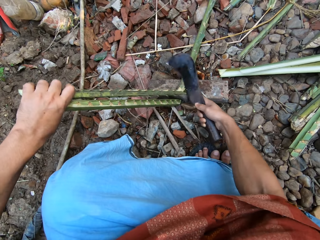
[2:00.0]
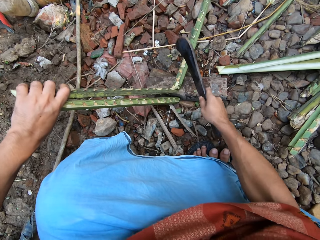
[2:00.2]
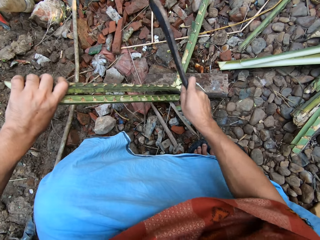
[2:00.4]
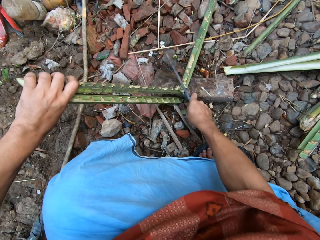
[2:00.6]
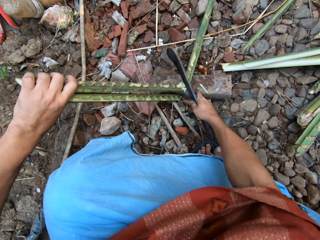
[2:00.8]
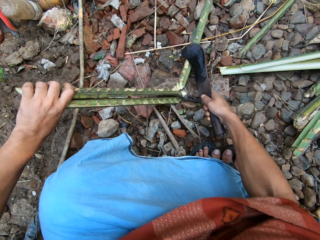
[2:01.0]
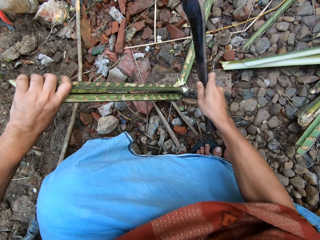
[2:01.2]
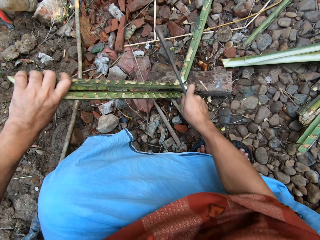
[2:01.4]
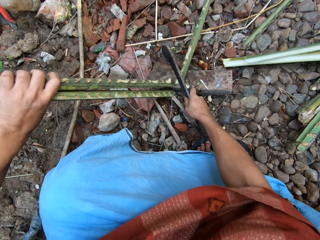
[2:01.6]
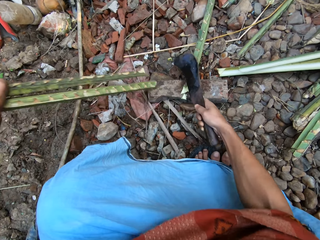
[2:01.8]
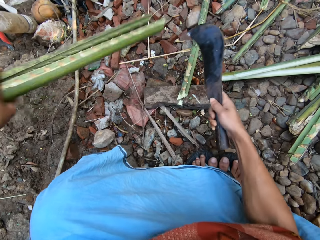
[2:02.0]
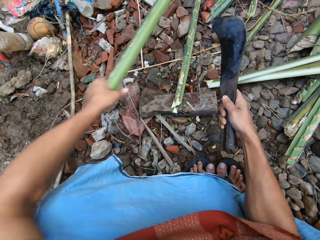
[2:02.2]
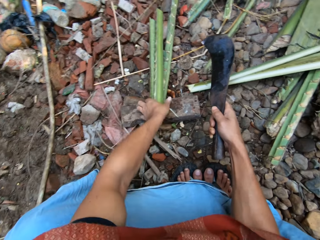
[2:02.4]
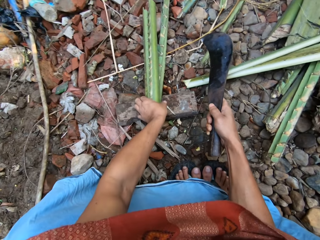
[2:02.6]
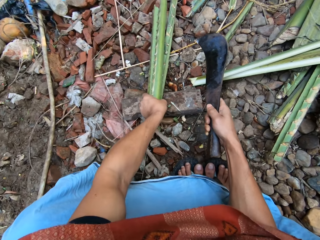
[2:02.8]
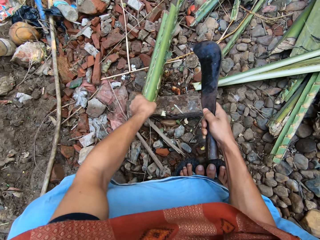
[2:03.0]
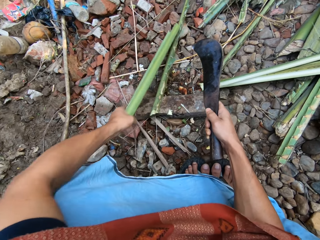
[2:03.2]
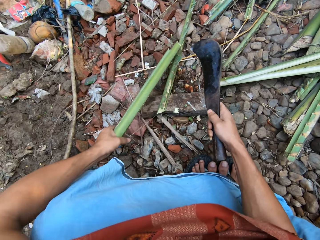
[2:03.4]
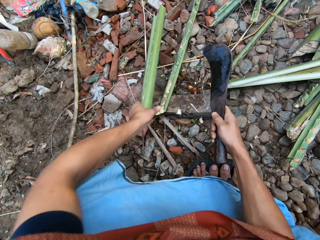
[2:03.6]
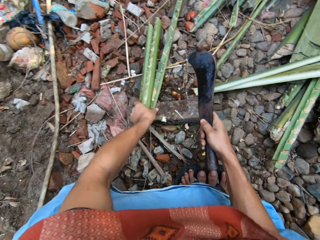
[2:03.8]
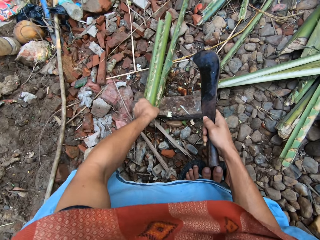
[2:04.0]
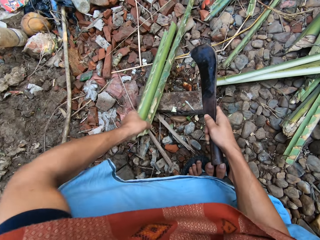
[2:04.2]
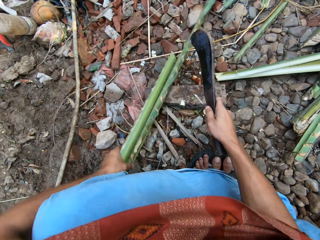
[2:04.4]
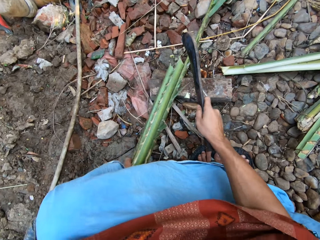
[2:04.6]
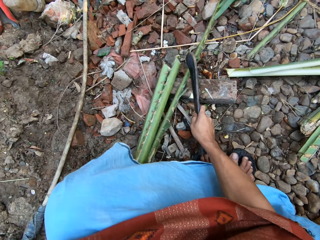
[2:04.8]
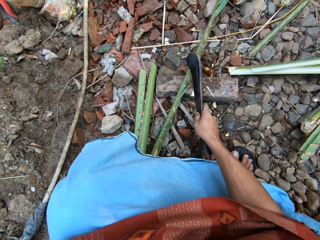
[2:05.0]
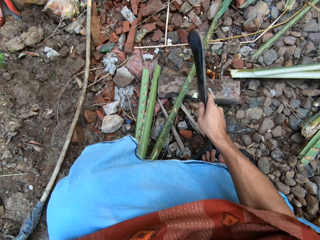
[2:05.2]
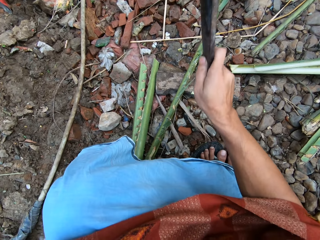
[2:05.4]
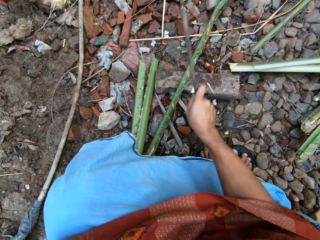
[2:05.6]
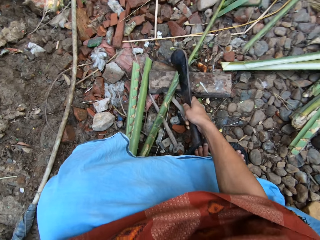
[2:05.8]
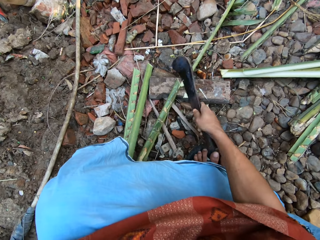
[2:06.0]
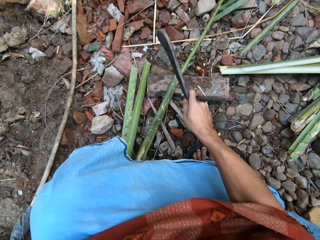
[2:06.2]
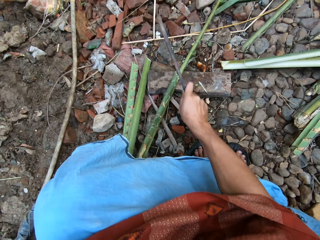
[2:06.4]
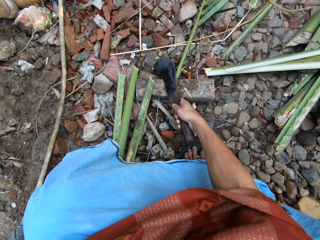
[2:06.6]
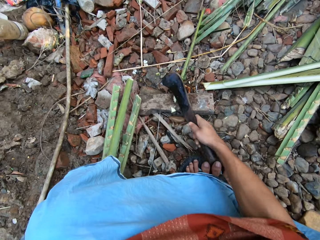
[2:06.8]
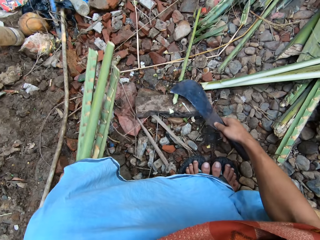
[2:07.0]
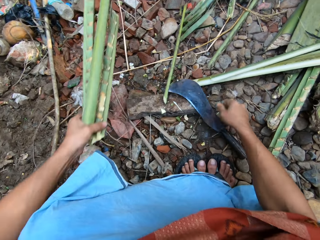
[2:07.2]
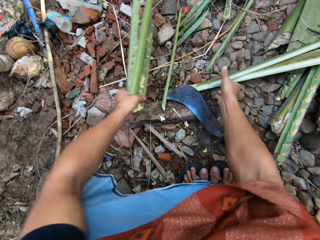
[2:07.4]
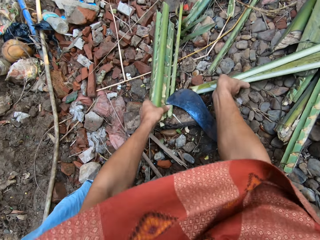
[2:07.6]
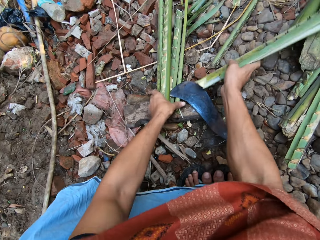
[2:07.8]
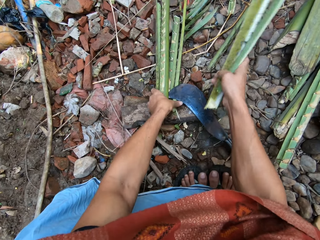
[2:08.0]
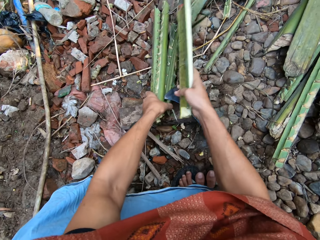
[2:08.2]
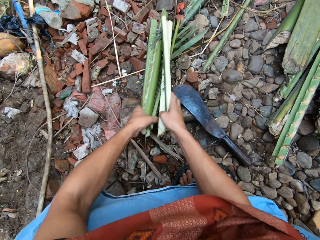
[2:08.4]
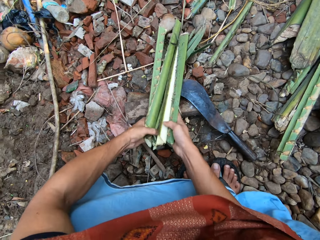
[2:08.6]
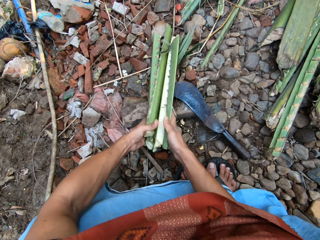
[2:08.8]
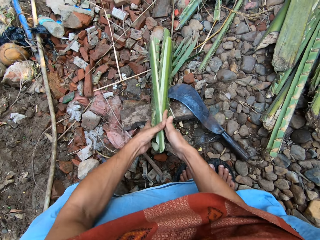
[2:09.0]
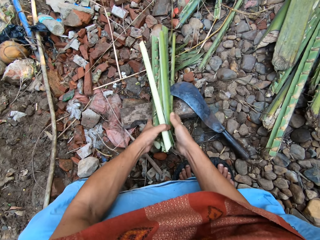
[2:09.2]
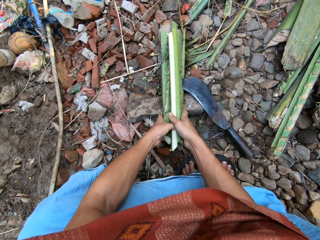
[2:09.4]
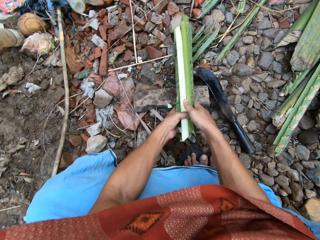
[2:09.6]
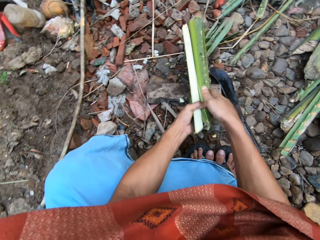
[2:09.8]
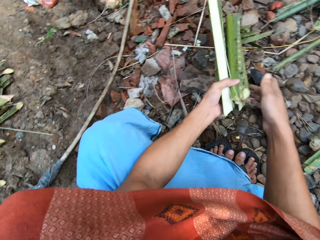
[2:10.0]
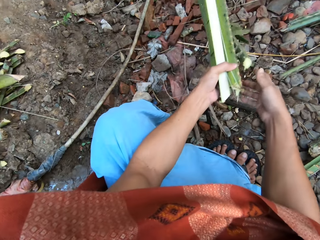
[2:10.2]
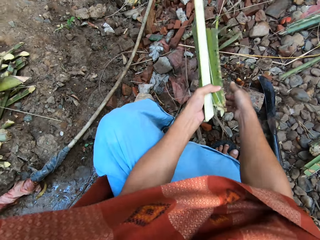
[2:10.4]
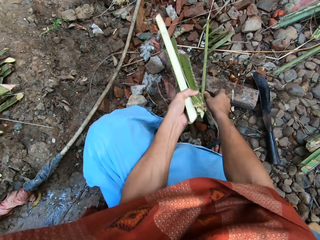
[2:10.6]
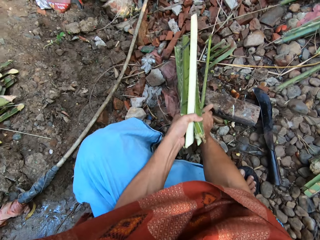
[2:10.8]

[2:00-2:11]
The camera wearer adjusts the long bamboo on the cutting block with his left hand. He cuts the long bamboo on the cutting block with the pruning knife in his right hand. He gathers the short bamboo with both hands.

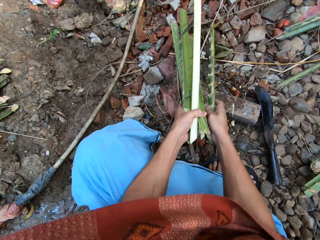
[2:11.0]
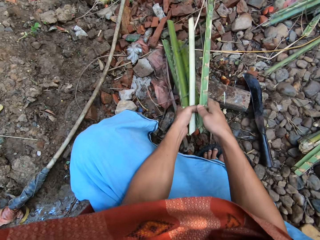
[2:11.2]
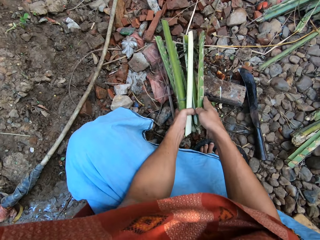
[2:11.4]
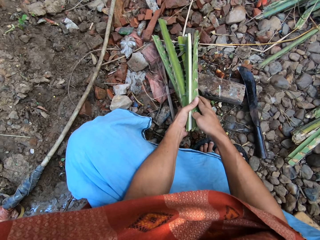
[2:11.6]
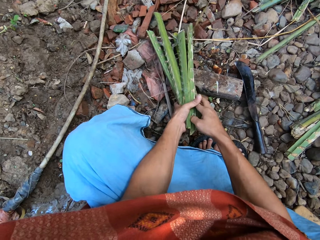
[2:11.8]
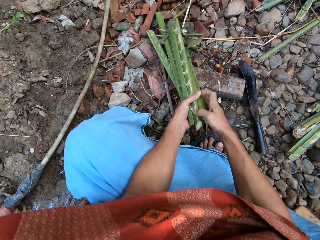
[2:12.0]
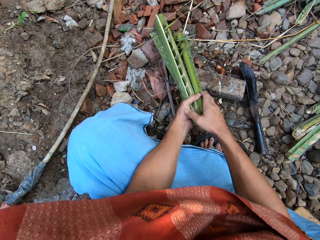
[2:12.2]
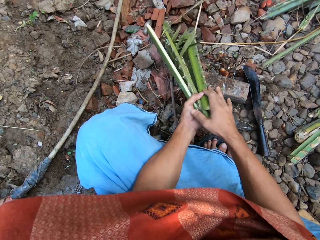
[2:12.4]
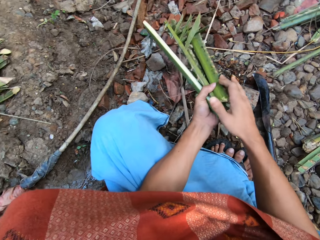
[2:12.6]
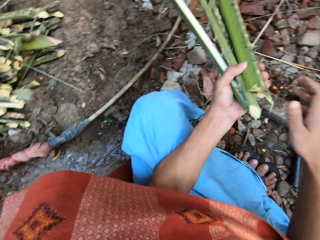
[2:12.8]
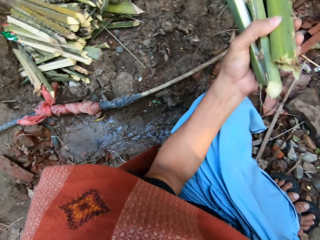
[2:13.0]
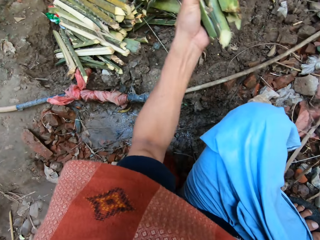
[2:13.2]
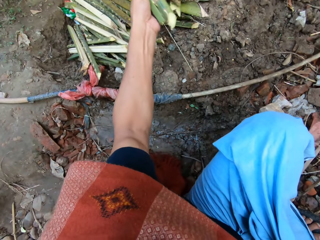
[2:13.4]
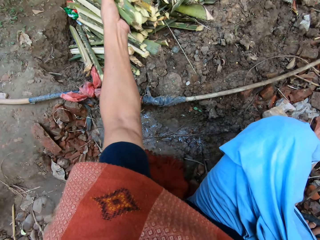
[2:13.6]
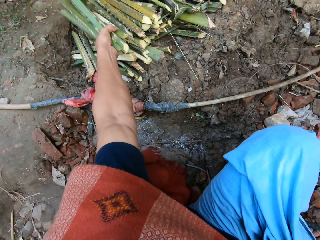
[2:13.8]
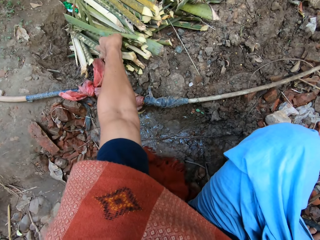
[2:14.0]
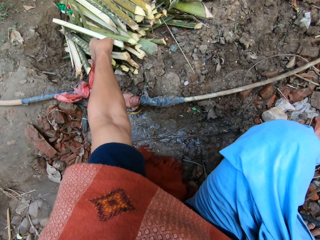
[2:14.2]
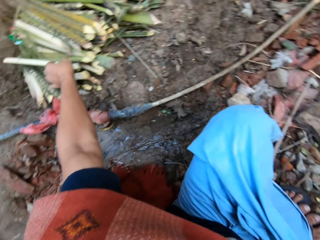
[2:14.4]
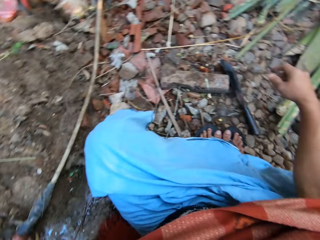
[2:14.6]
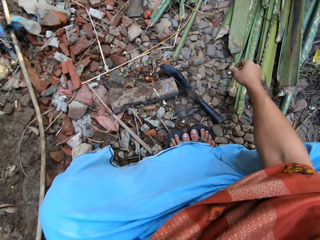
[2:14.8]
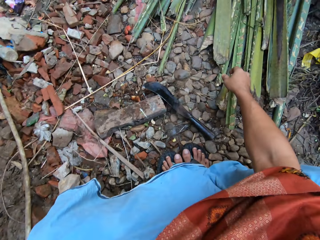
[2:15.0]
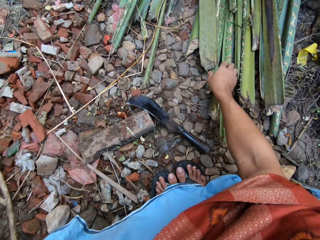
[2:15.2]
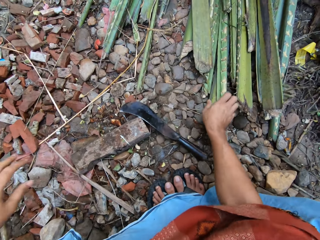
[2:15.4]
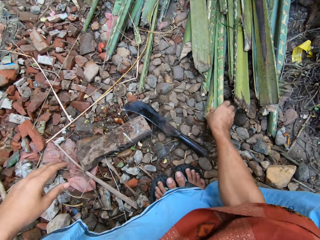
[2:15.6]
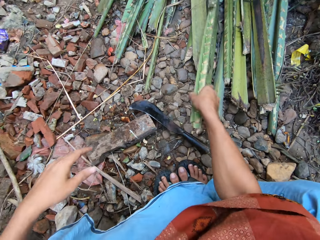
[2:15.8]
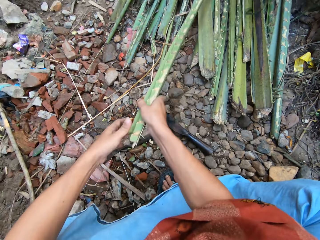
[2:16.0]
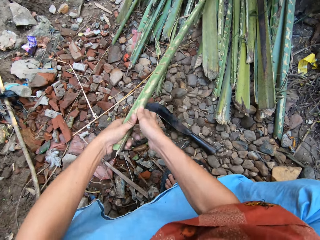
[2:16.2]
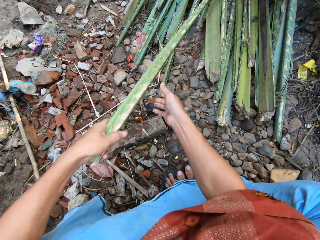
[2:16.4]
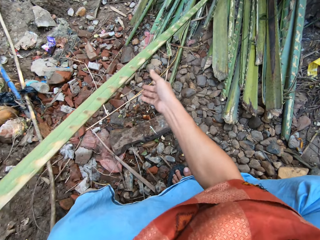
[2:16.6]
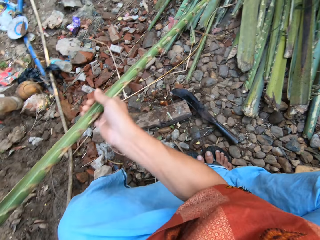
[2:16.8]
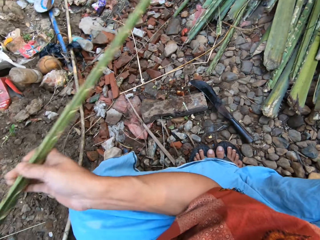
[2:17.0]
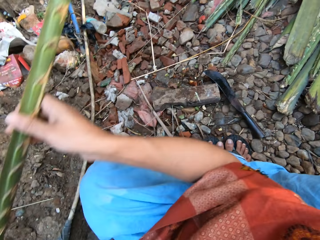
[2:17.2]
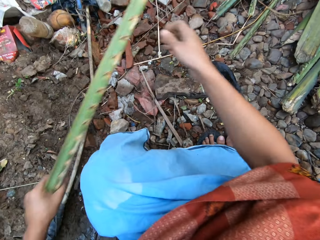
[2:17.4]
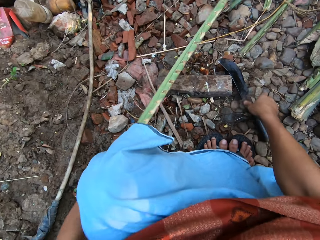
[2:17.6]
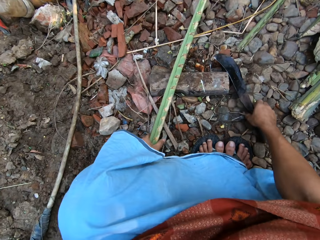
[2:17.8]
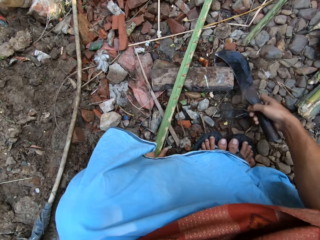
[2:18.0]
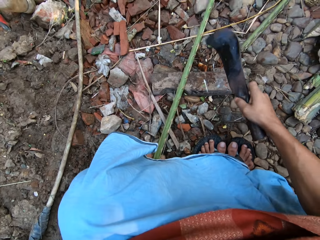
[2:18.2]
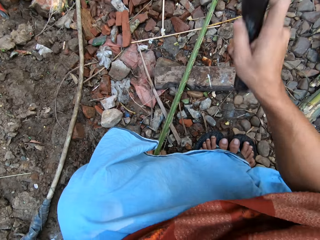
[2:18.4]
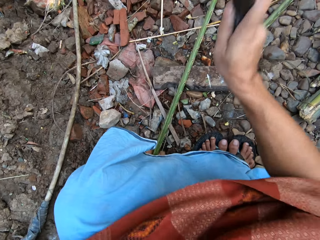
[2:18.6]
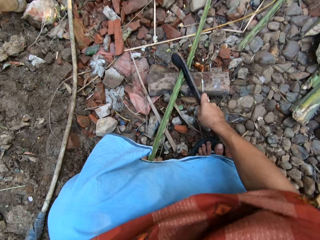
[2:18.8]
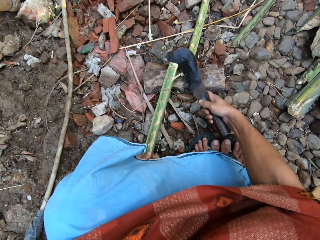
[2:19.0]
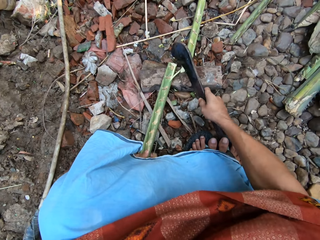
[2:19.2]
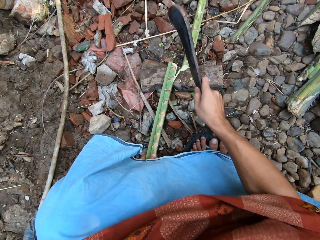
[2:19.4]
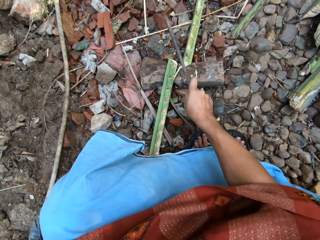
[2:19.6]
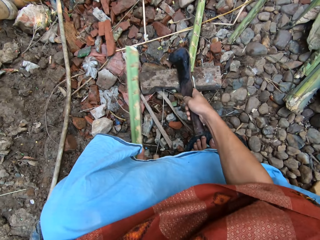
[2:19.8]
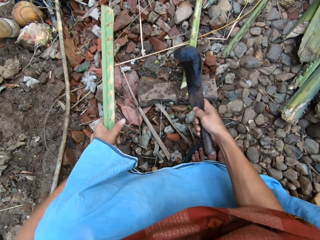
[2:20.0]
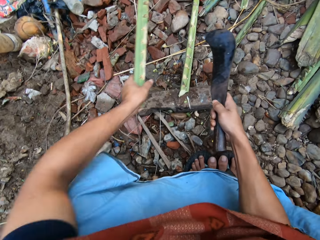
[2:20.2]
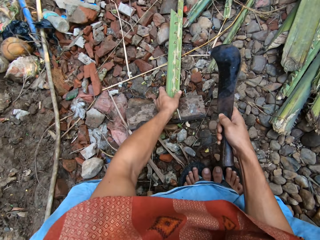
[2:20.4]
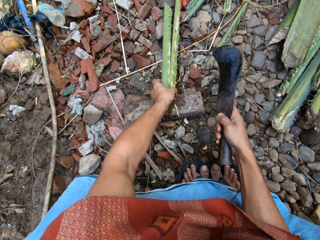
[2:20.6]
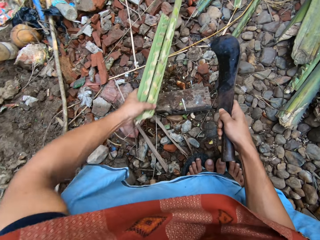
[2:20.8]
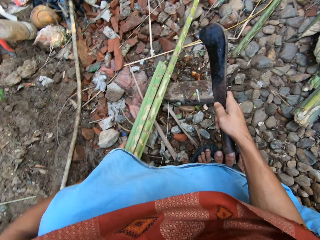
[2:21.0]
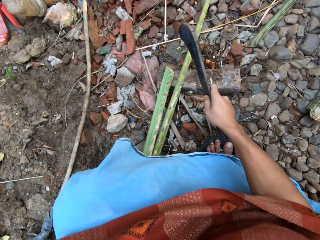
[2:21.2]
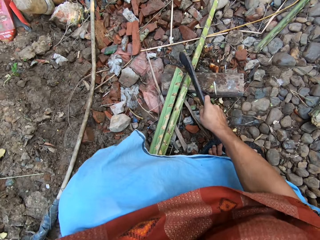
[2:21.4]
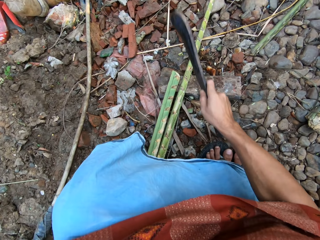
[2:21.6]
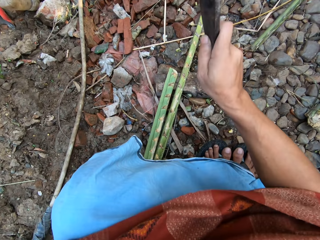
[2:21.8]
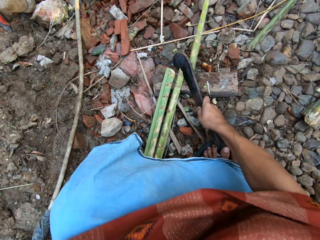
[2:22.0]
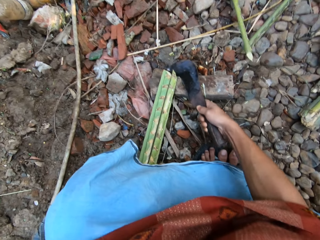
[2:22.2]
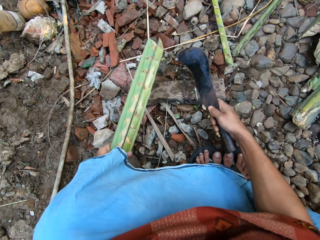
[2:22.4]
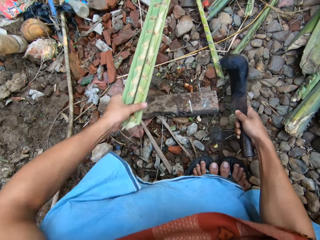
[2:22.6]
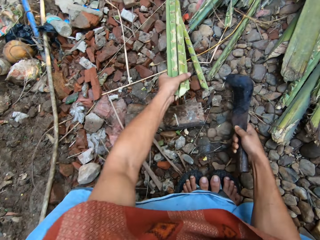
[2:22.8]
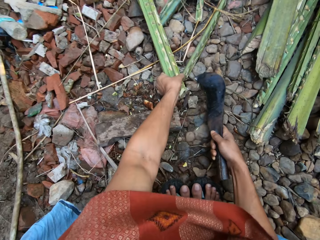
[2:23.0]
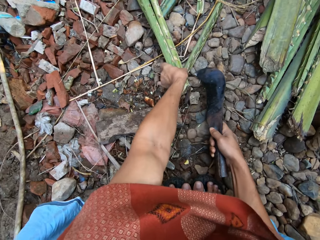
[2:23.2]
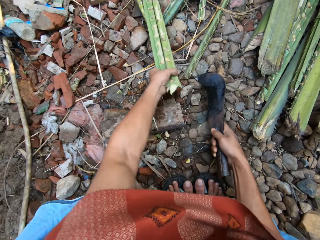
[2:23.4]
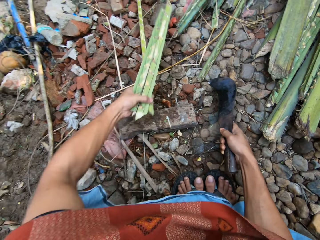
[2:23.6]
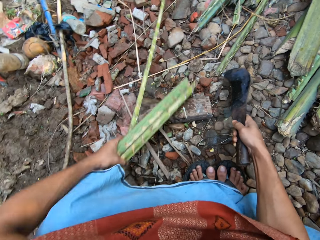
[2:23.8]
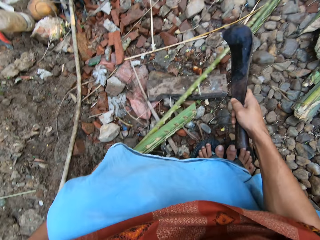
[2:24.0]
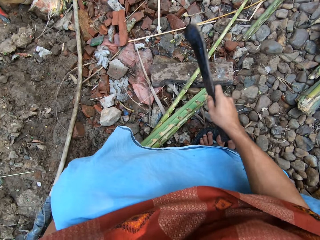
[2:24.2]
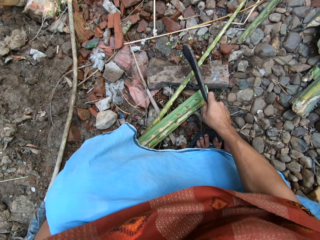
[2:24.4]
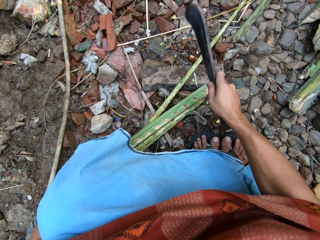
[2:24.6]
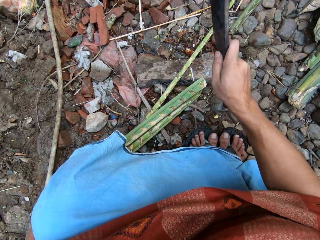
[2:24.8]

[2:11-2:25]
The camera wearer puts the short bamboo on the pile of short bamboo with his left hand. He picks up another long bamboo rod from the bunch of bamboo rods with his right hand. He takes a machete or pruning knife. He cuts the long bamboo on the cutting block with the pruning knife in his right hand. He adjusts the long bamboo on the cutting block with his left hand. He cuts the long bamboo on the cutting block with the pruning knife in his right hand. He adjusts the long bamboo on the cutting block with his left hand.
